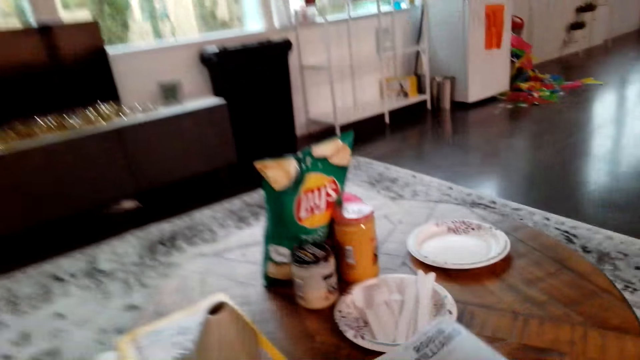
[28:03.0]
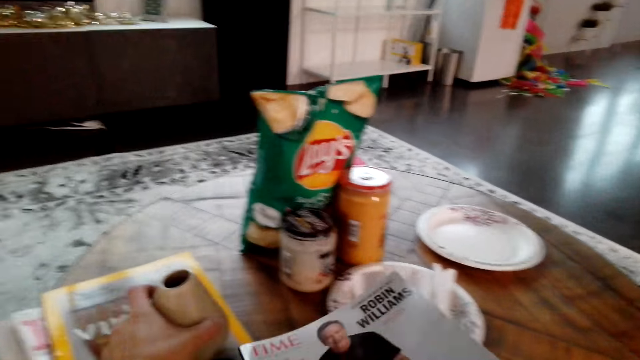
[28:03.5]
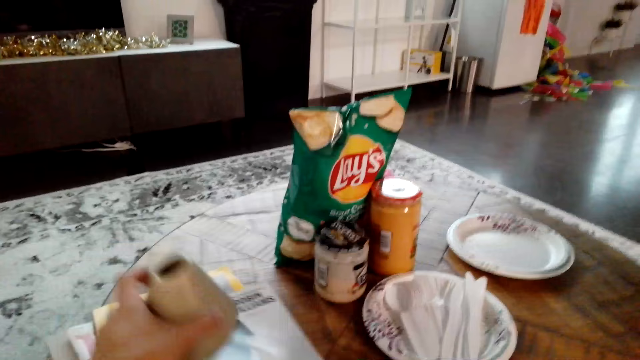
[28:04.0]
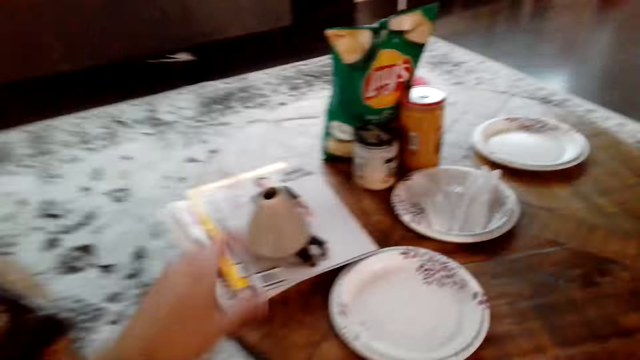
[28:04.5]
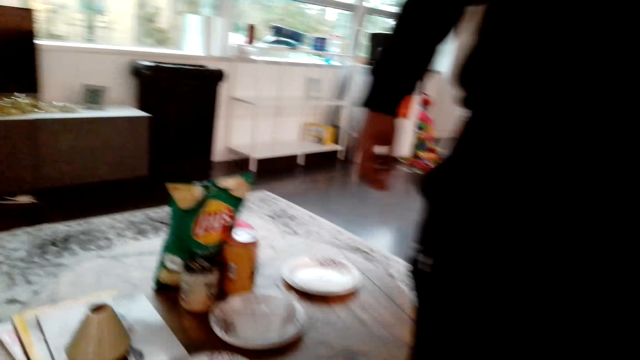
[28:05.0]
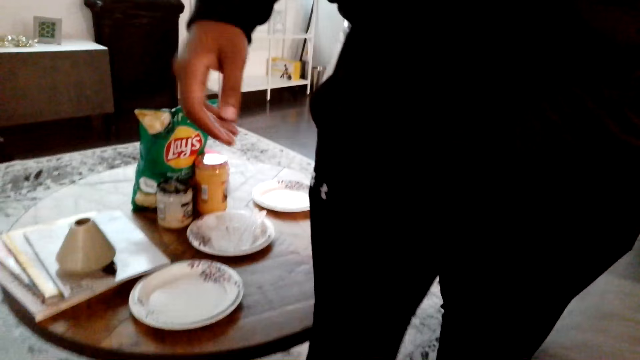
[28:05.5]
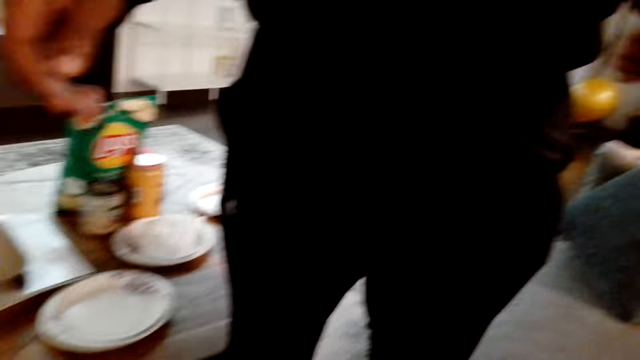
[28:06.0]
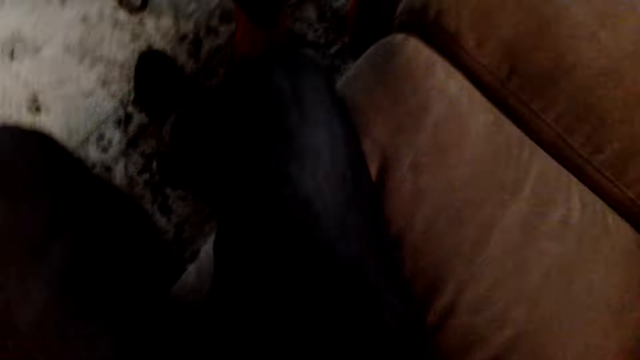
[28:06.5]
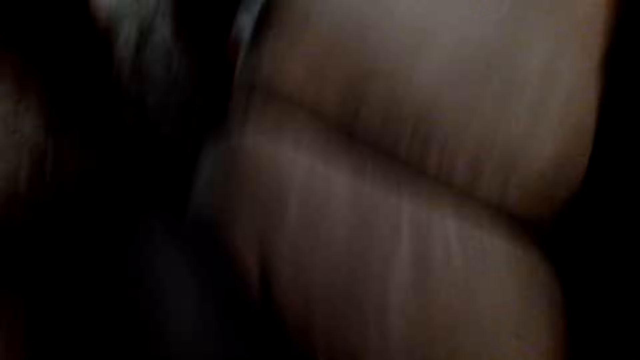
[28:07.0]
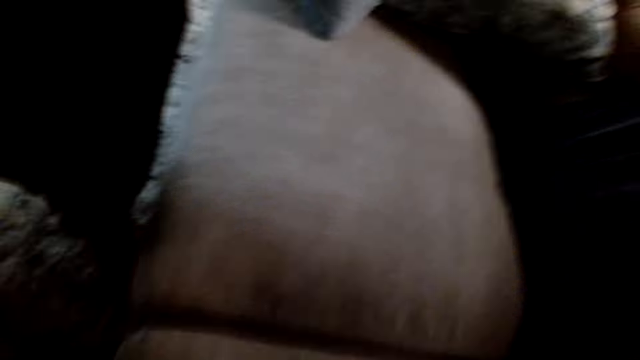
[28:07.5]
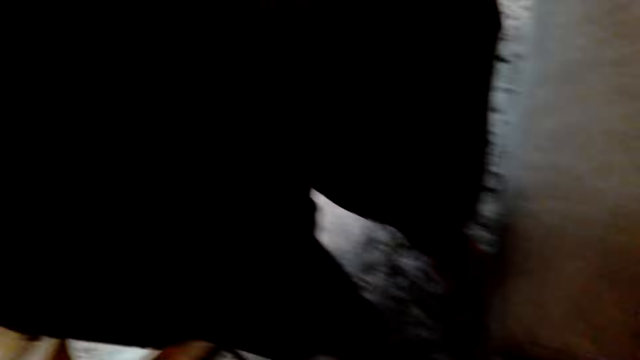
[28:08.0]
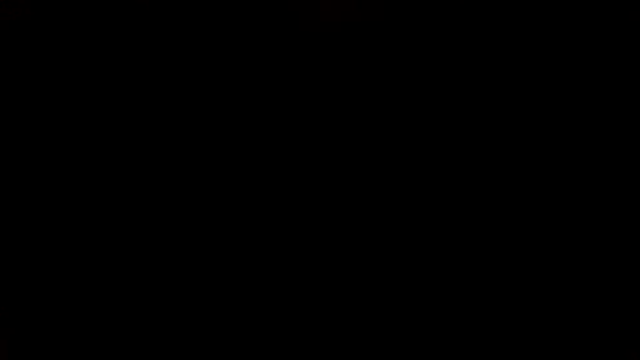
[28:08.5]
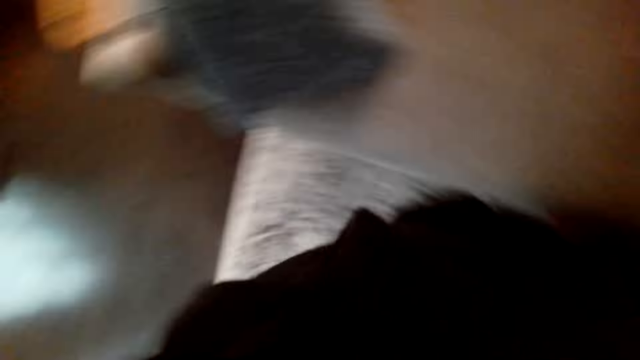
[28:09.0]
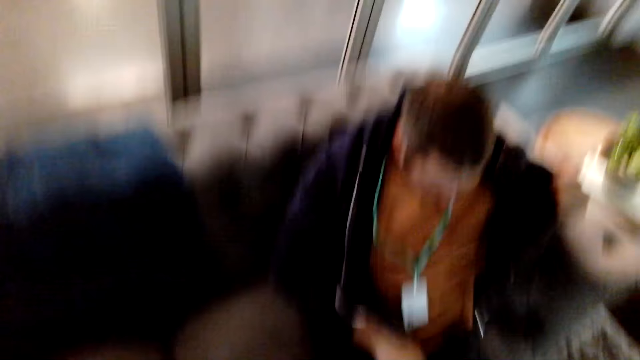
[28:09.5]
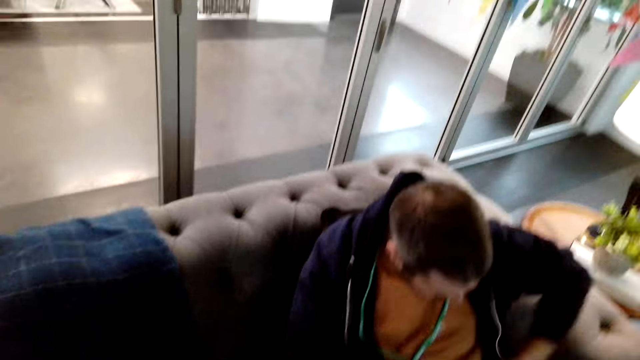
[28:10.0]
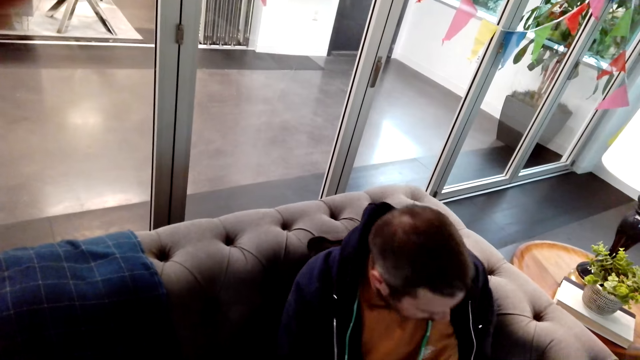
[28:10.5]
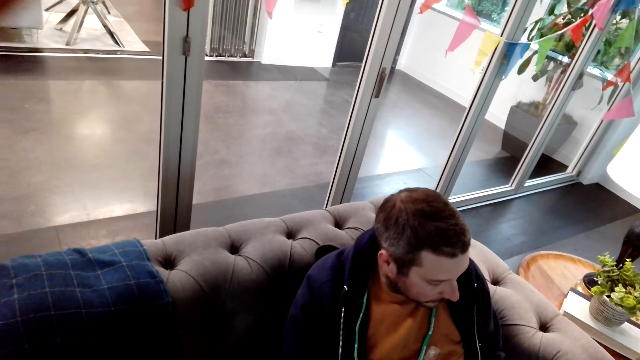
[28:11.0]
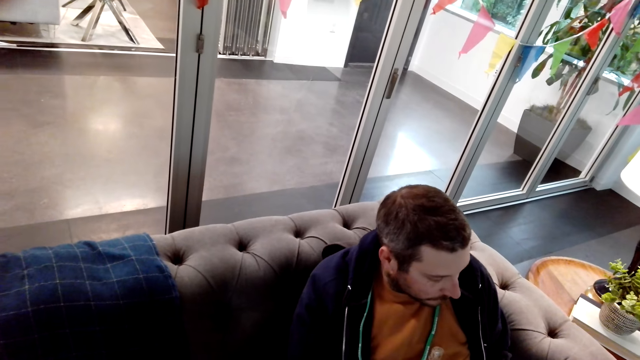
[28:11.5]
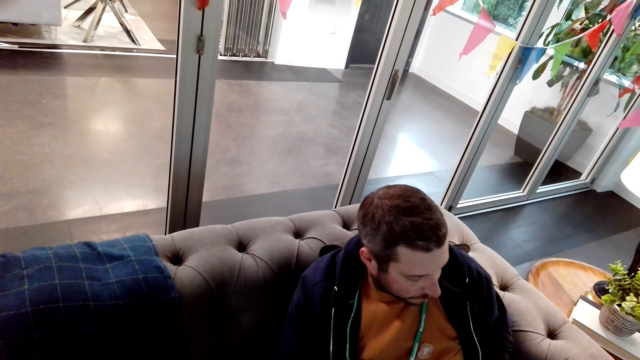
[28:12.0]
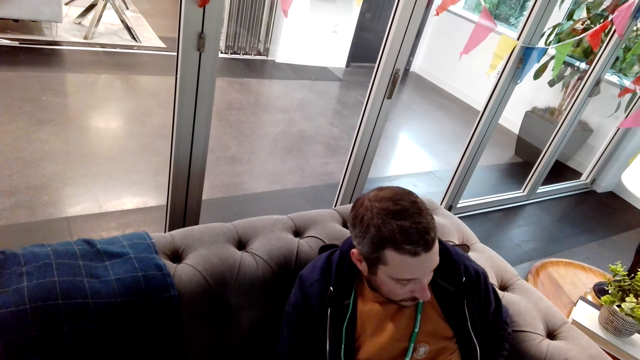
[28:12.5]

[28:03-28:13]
The camera wearer puts the book on the table. A person walks towards the camera wearer. The person adjusts the camera of the camera wearer. The camera wearer stares at the person.
